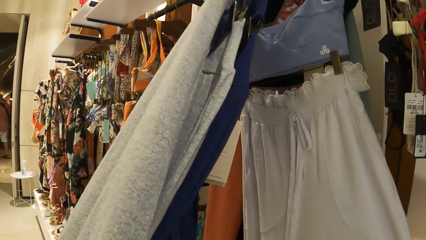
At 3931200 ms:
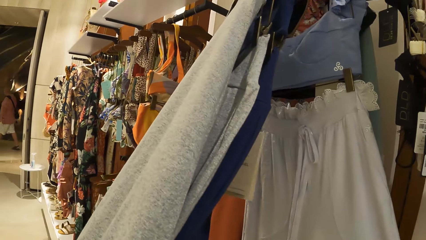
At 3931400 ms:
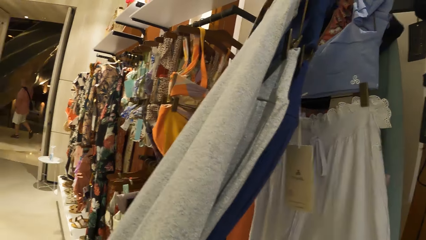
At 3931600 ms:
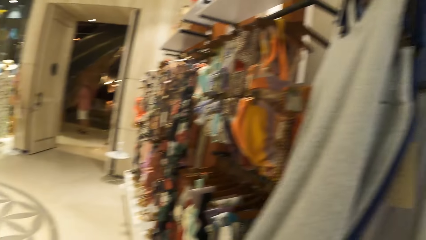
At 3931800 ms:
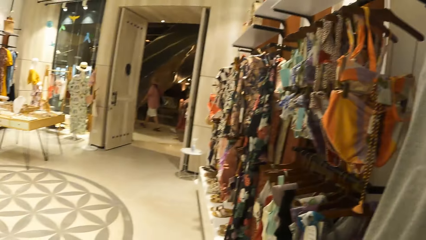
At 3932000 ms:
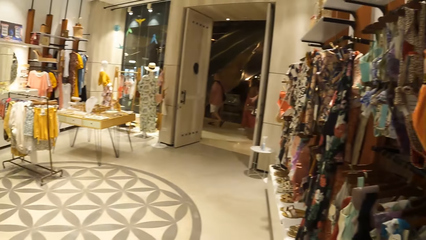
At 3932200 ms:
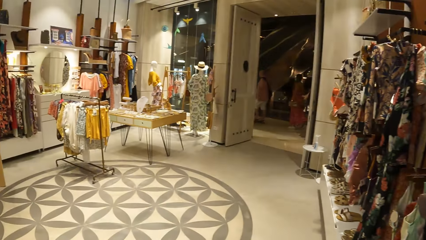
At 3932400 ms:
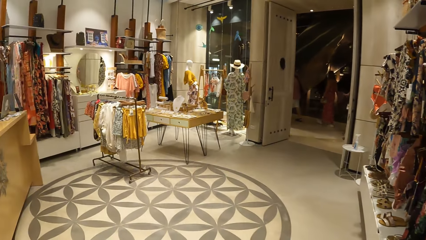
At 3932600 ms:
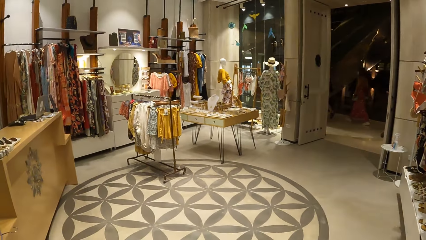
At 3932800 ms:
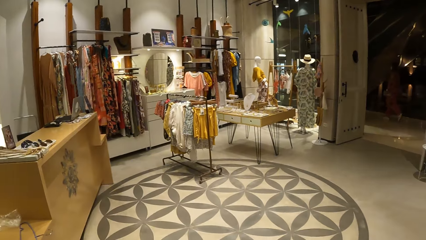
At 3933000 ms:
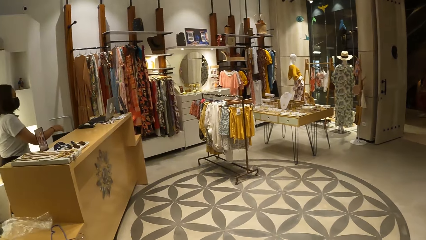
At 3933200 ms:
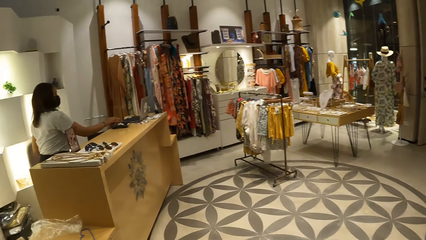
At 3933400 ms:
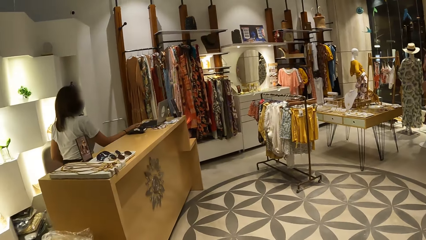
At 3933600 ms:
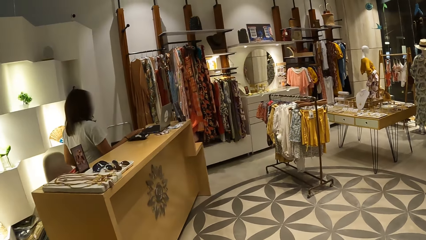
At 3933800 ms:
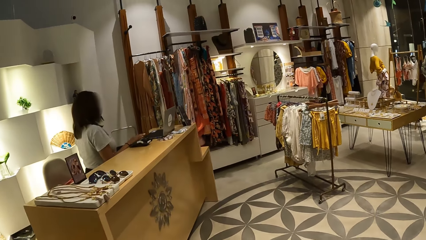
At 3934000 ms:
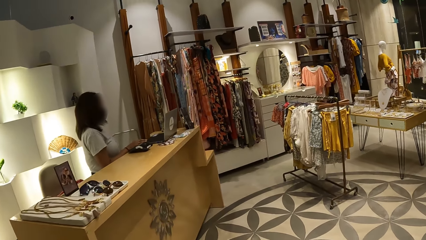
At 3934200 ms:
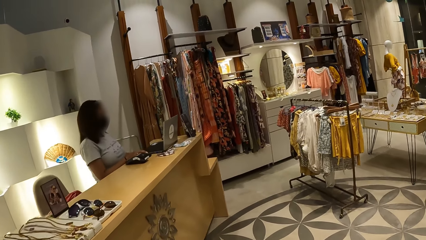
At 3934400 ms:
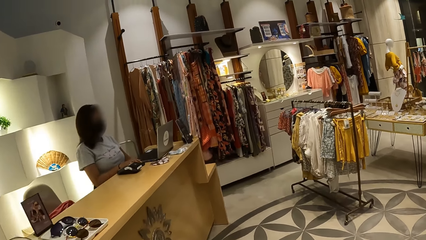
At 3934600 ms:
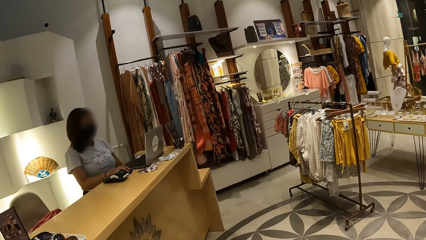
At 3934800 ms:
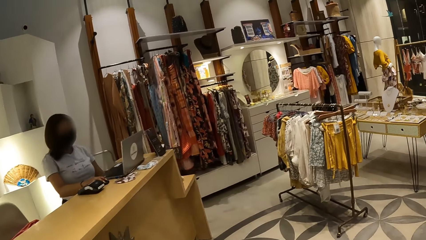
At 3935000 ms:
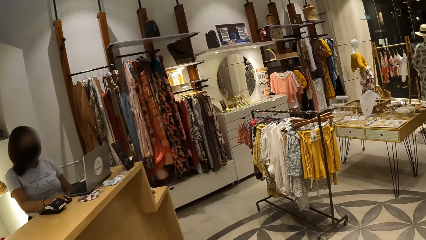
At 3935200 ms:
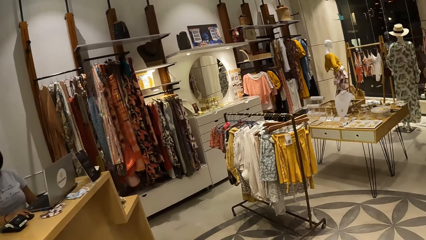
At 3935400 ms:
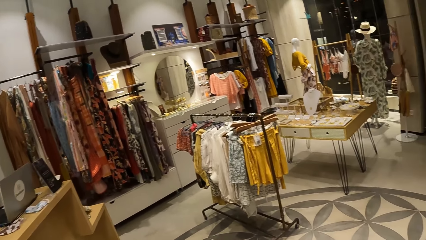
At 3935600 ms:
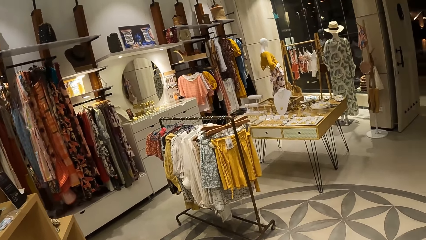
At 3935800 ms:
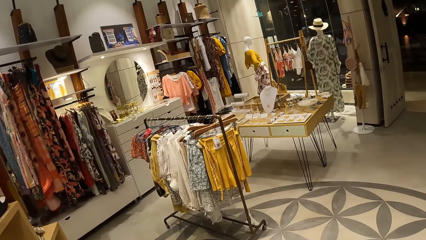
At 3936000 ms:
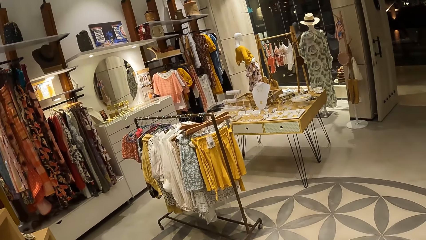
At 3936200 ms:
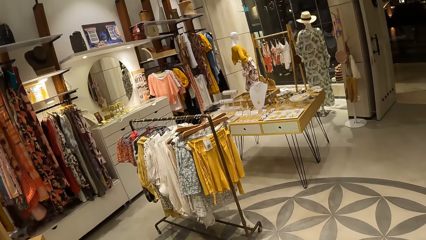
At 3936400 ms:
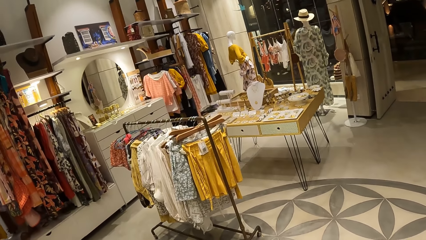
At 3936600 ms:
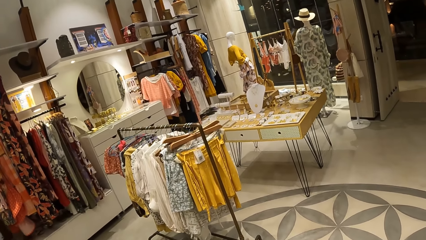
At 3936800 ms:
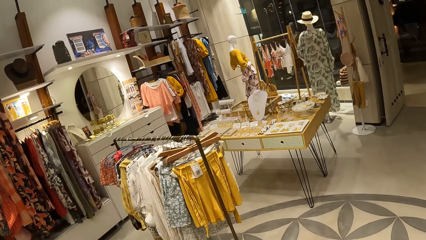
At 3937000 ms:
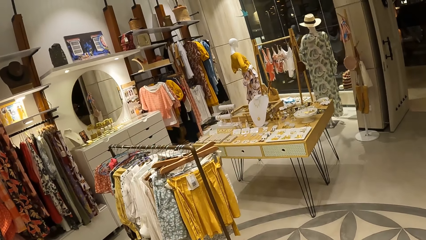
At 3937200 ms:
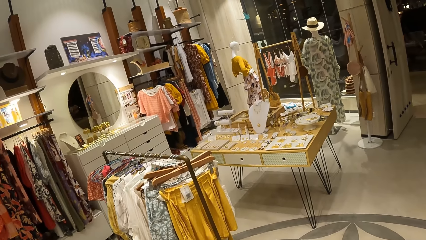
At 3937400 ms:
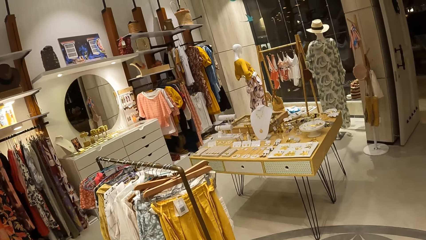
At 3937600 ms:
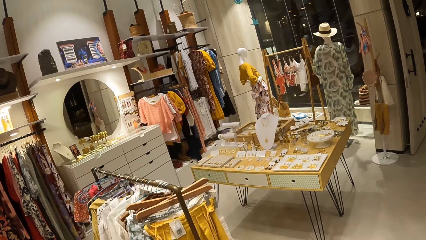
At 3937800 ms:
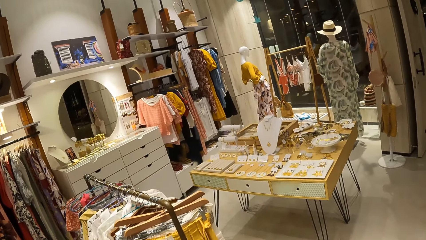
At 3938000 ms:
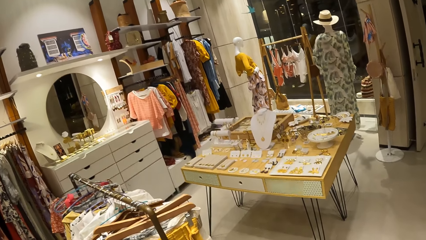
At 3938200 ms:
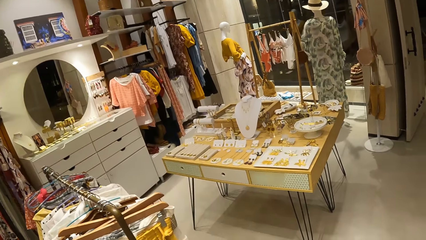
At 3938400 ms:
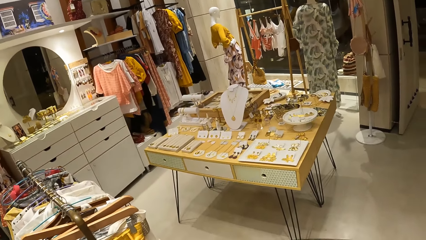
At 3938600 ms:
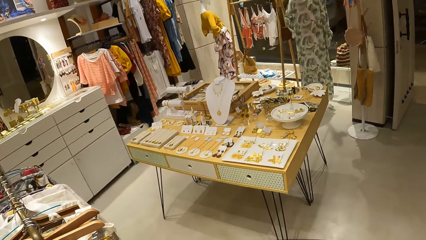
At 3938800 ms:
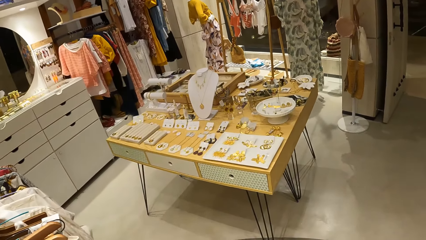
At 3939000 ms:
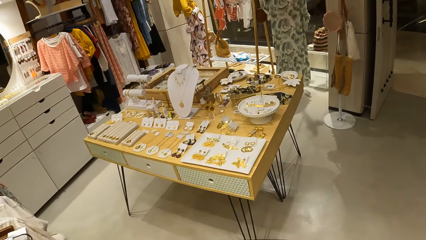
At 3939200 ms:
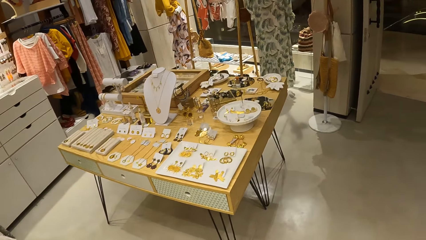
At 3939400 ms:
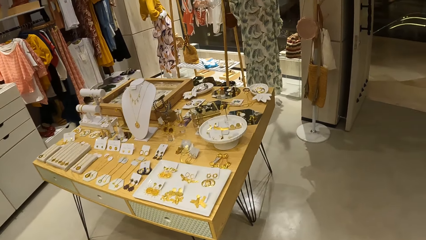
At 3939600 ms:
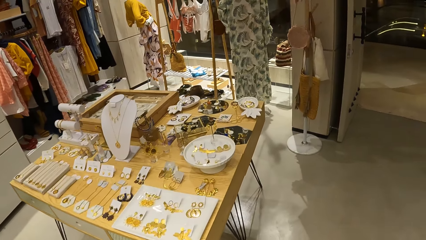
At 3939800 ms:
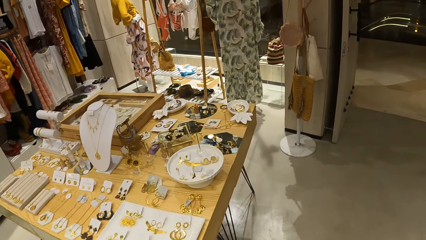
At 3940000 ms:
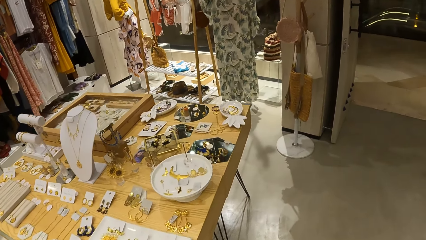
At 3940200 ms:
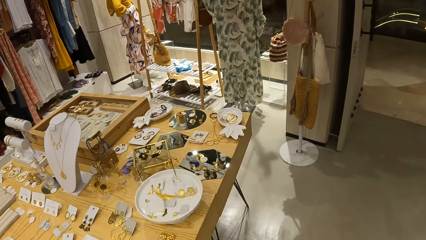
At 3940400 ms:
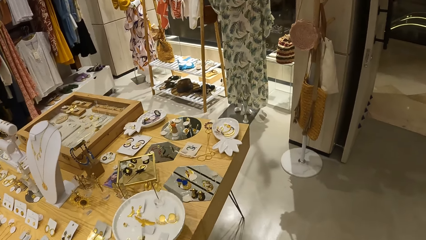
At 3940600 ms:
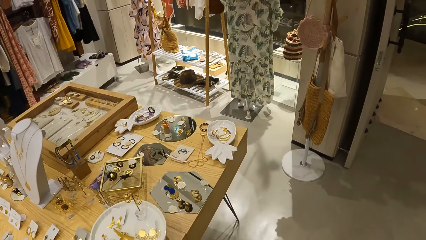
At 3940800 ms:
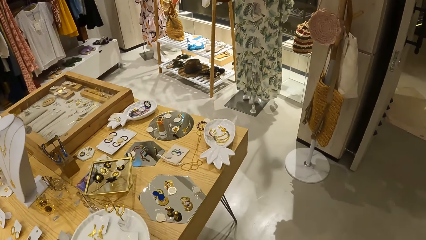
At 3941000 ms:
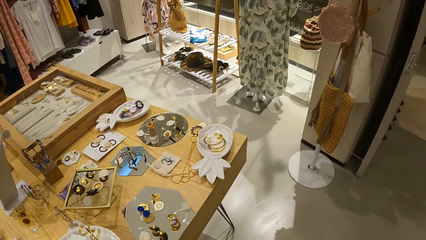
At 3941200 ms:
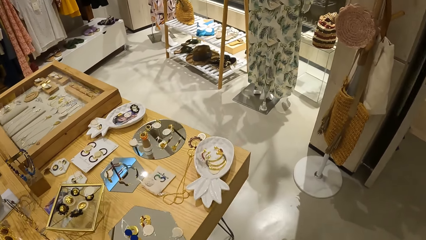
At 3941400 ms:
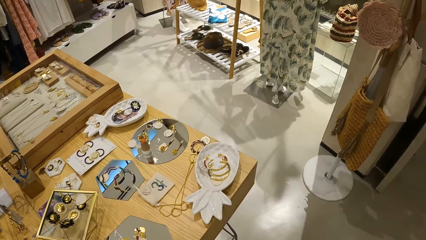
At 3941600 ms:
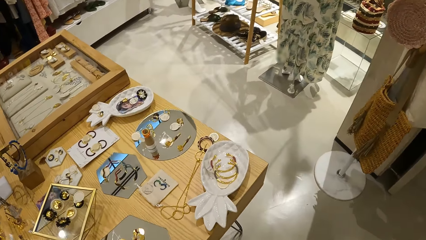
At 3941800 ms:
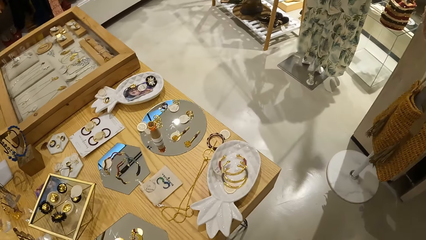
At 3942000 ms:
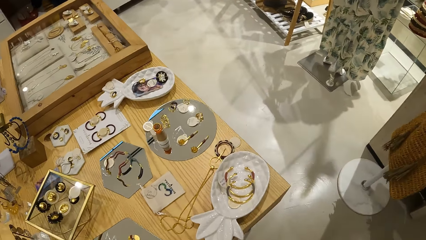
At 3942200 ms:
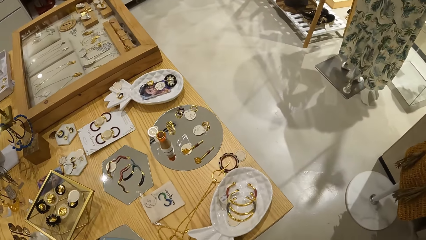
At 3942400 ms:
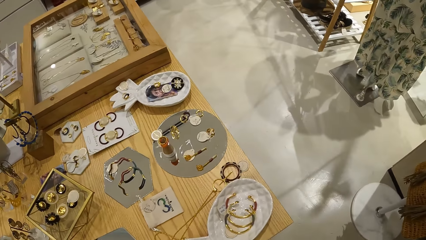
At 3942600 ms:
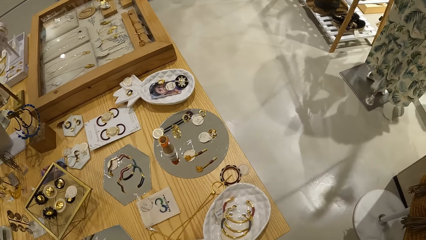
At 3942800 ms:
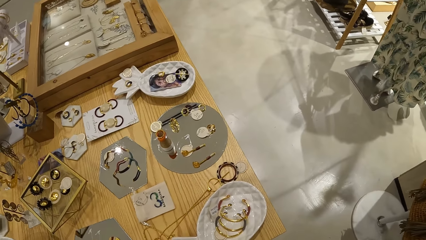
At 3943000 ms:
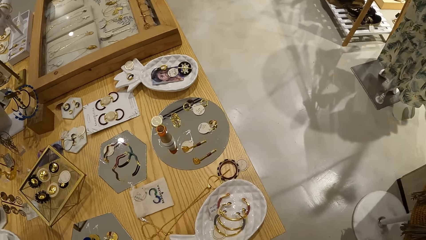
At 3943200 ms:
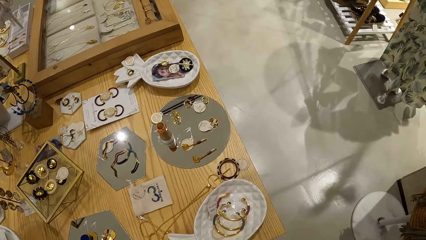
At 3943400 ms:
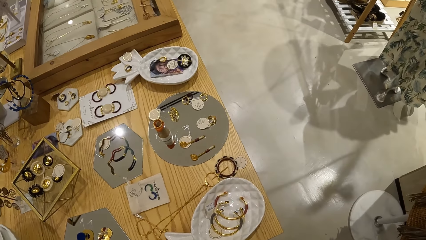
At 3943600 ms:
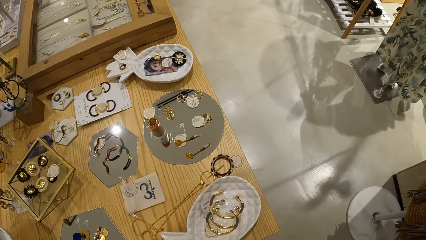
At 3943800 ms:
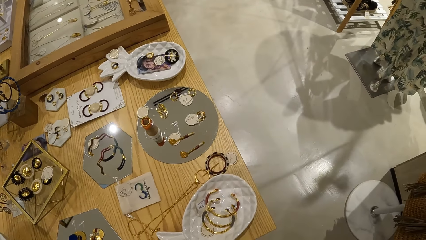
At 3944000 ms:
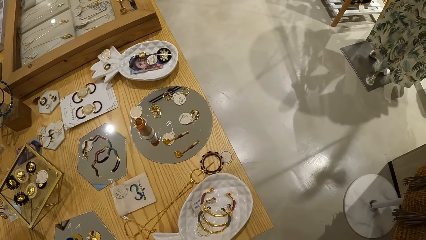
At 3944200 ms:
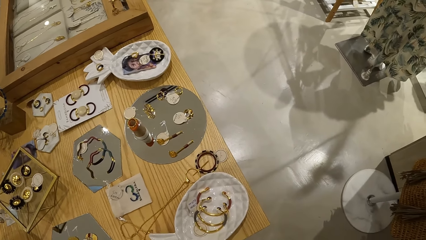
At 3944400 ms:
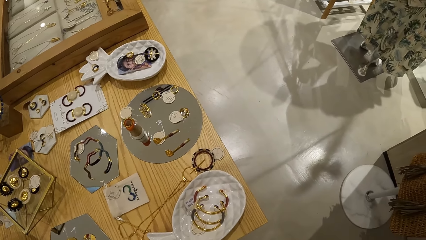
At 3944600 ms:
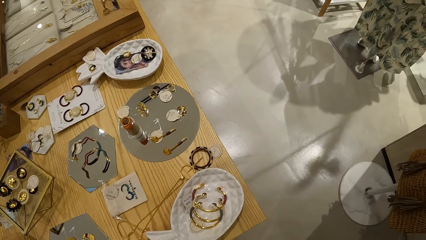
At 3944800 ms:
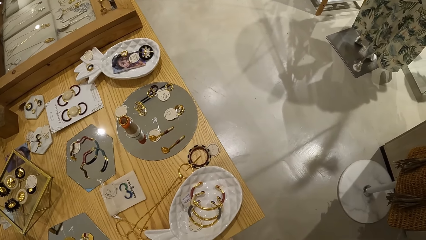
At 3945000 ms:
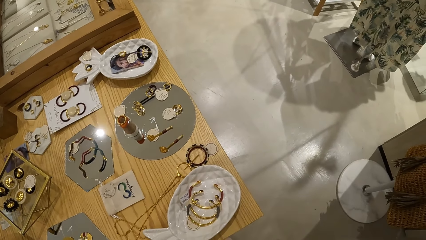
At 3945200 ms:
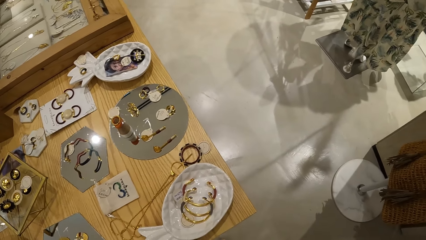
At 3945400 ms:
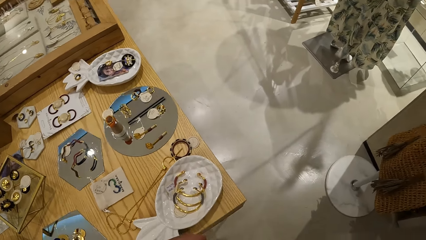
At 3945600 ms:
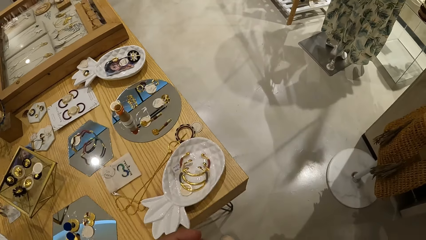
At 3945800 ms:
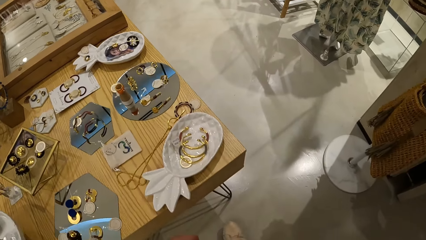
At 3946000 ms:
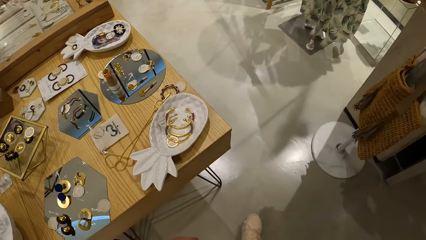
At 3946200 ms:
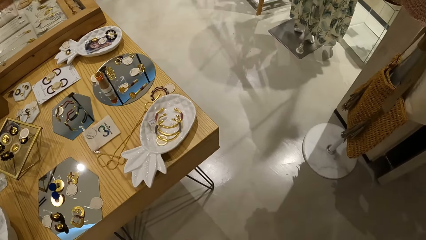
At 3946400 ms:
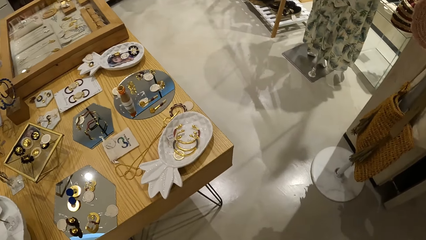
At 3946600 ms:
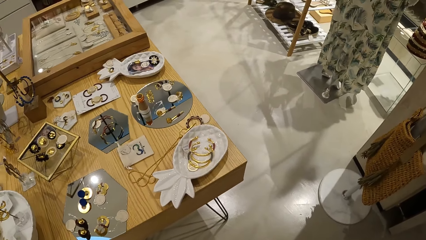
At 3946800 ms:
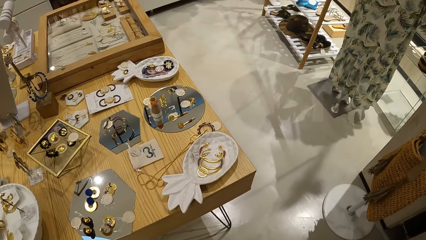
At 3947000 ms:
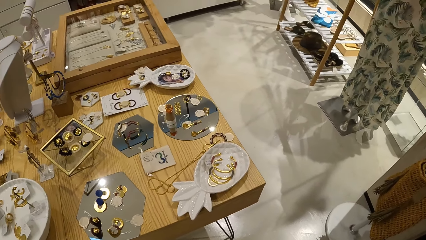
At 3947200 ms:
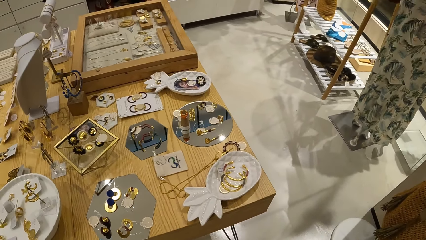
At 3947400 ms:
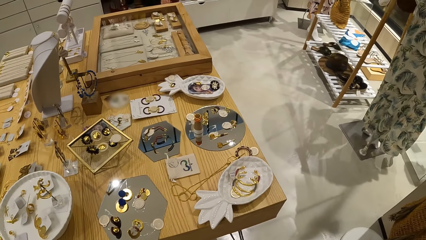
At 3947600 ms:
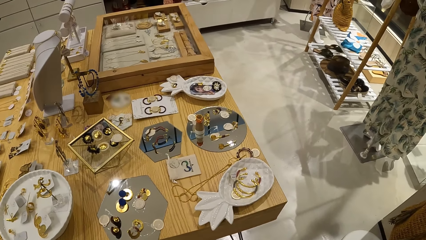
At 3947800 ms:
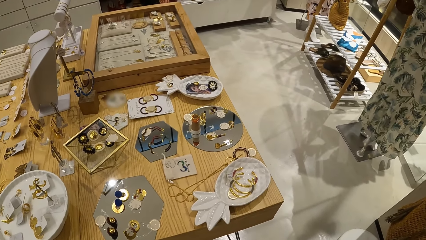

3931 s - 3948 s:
The camera wearer walks around the shop. They look at the accessories on a table.
